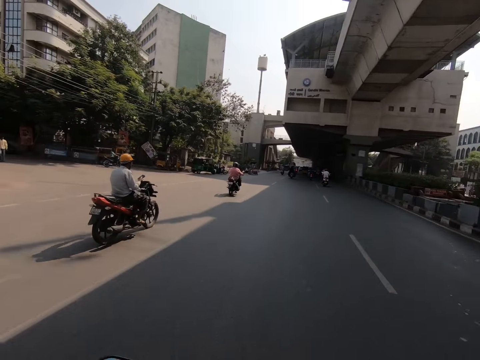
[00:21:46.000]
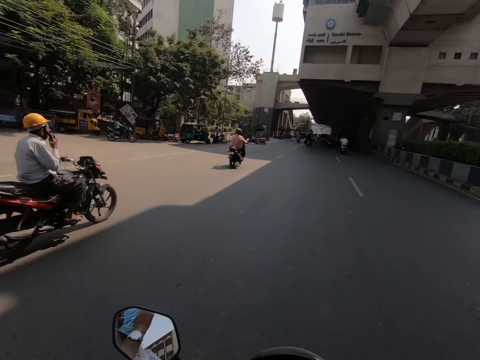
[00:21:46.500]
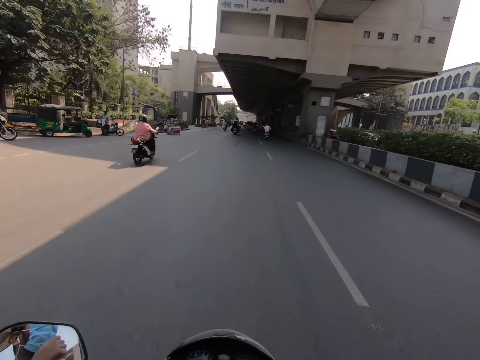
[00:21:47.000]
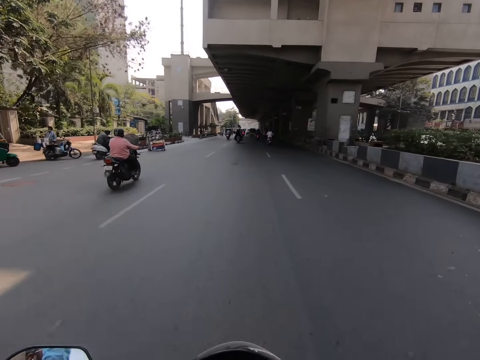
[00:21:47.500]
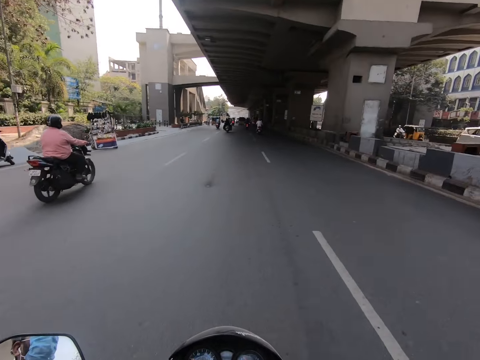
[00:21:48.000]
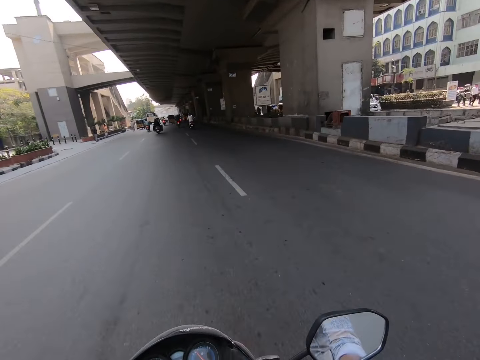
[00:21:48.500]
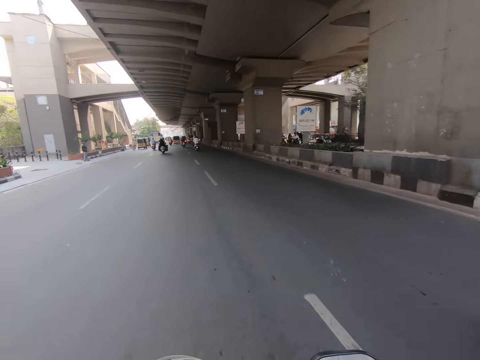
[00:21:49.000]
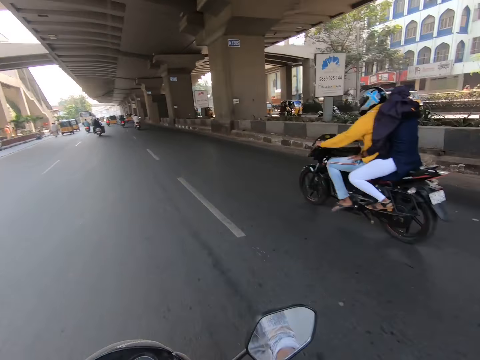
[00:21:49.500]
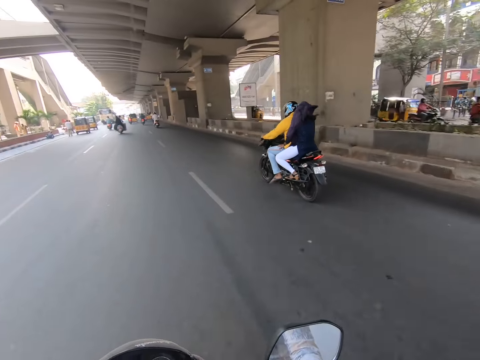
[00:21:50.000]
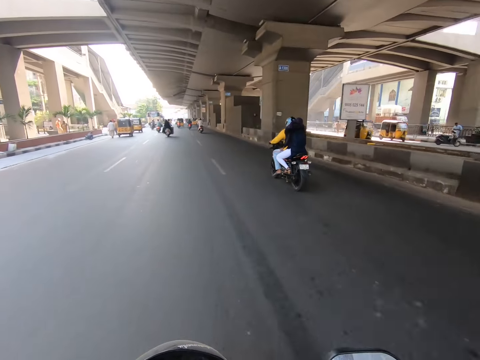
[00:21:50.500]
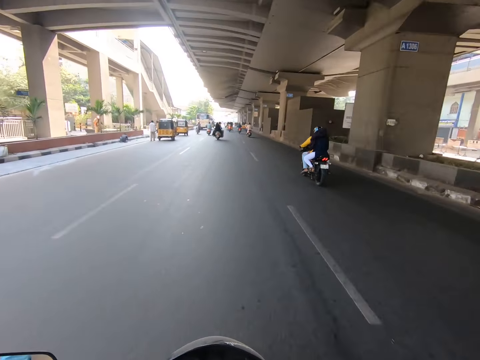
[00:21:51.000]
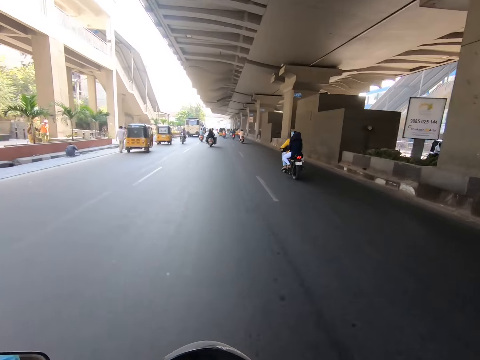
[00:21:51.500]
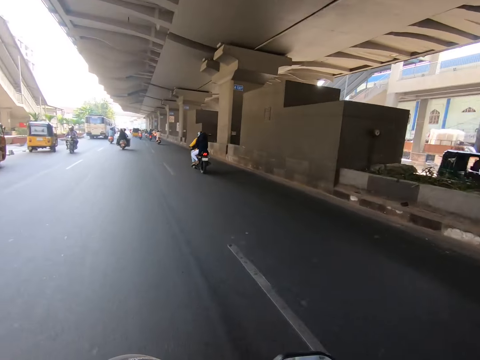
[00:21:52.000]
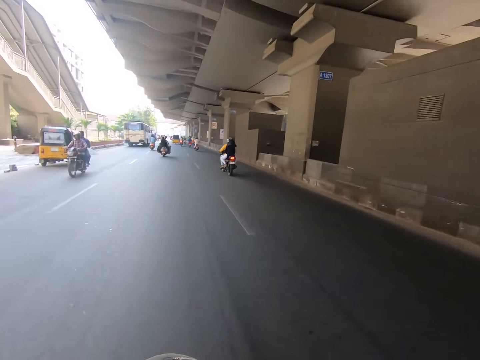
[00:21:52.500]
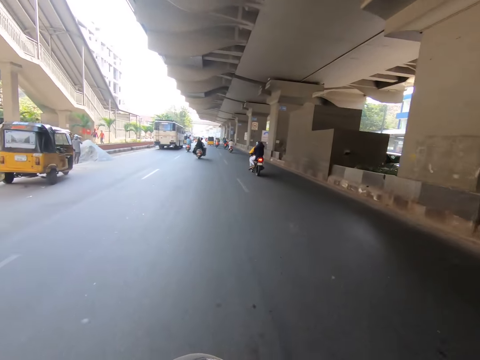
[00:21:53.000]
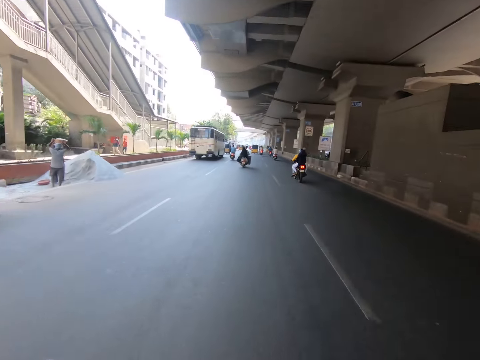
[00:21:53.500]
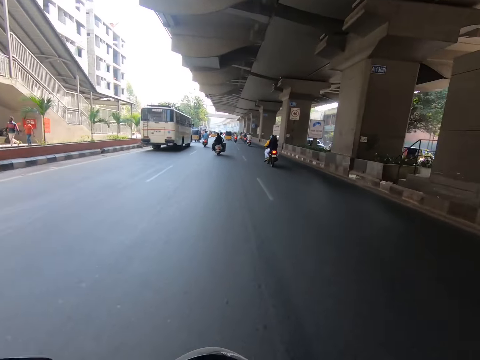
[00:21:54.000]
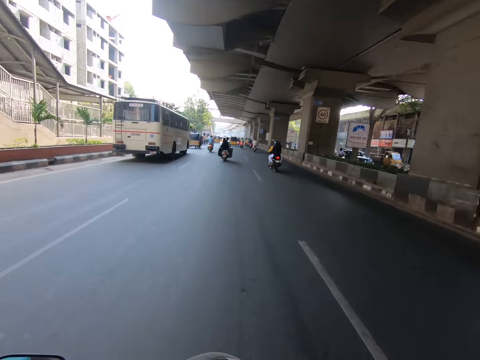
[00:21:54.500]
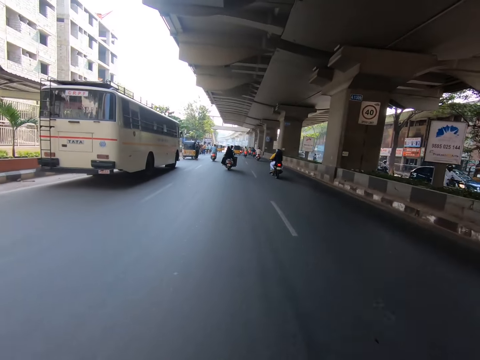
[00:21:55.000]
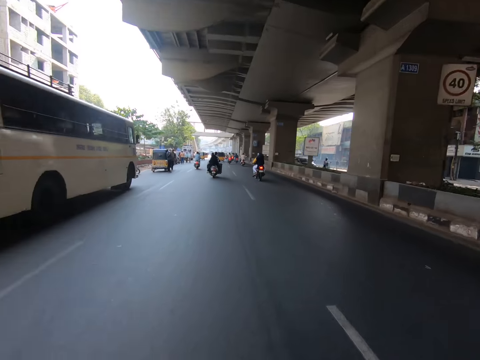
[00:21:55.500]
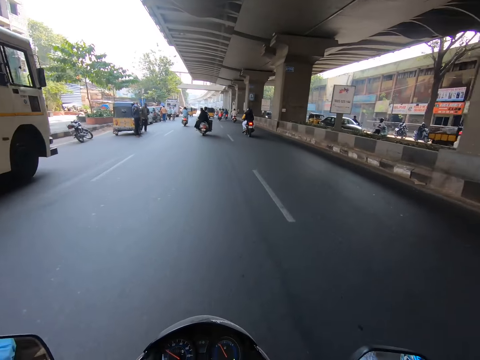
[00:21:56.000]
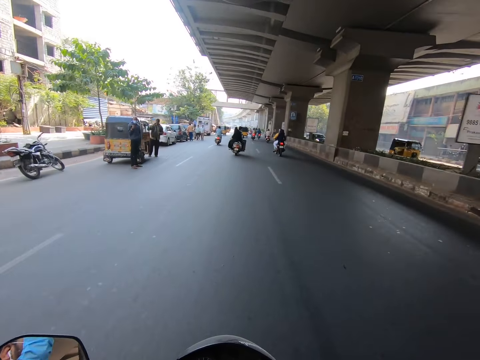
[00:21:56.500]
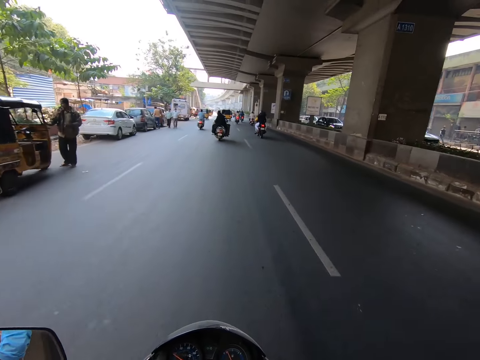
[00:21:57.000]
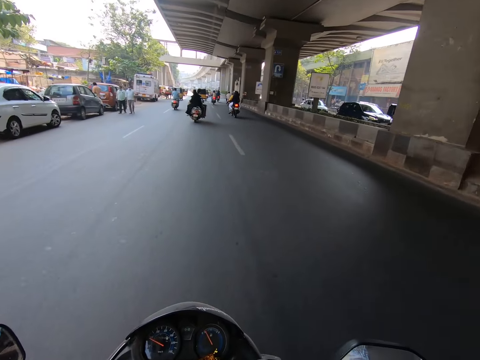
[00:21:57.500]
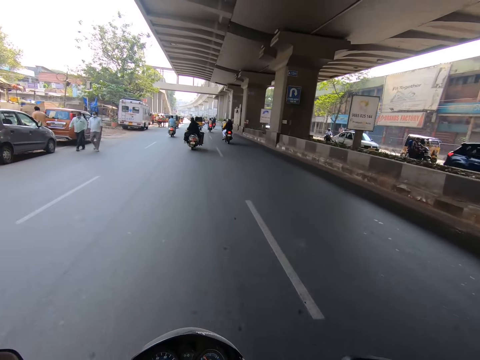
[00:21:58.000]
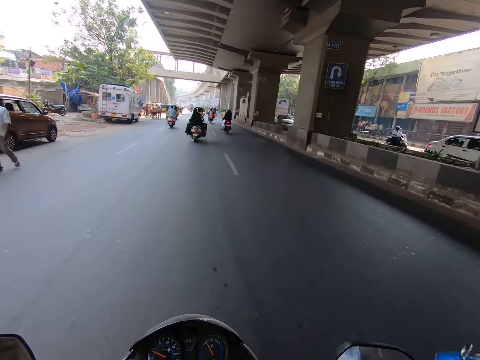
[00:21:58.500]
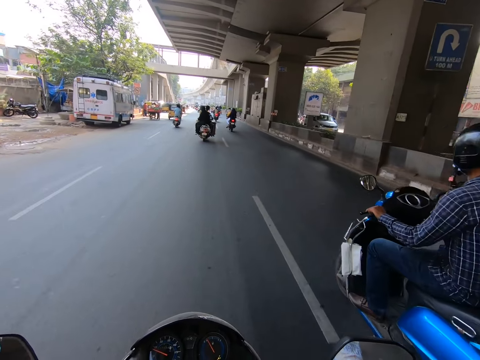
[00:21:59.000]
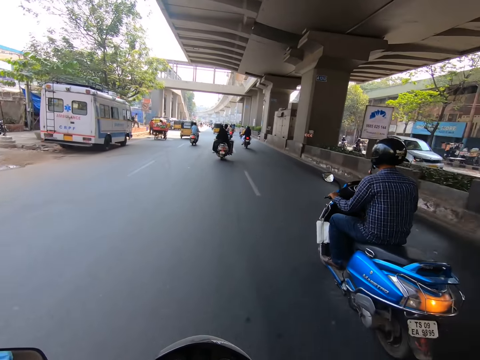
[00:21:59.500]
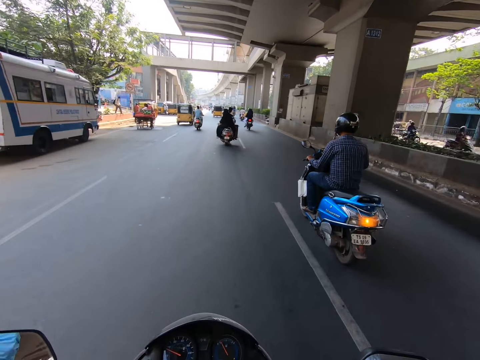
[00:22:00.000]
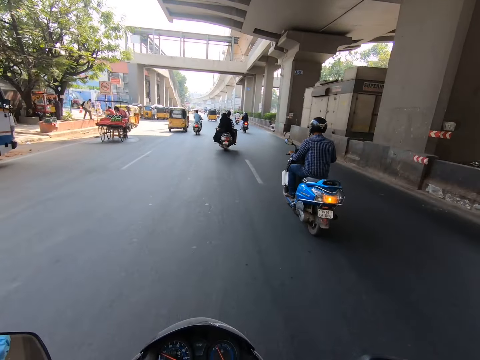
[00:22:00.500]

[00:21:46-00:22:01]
The camera wearer adjusts the facemask on his face with his left hand. He rides the motorcycle with his right hand. He rides past a wine motorcycle. He rides past a black motorcycle. He interacts. A black motorcycle rides past the camera wearer. The camera wearer drives the motorbike on the road. He interacts. A black motorcycle rides past the camera wearer again. The camera wearer drives the motorbike on the road. He interacts. He drives the motorbike on the road. A blue motorcycle rides past the camera wearer.

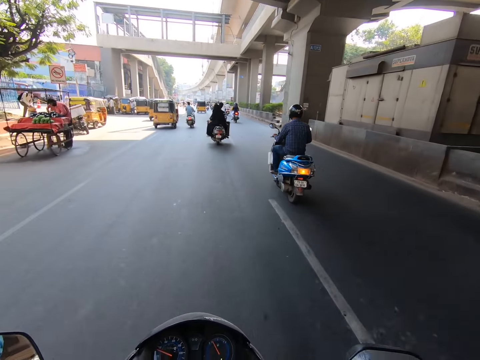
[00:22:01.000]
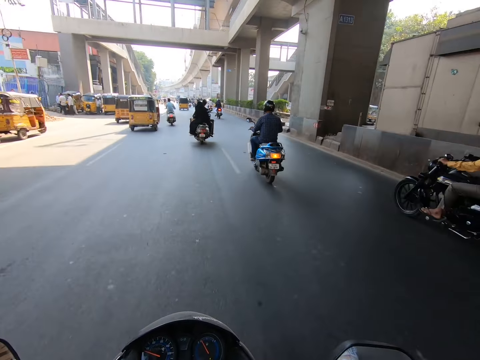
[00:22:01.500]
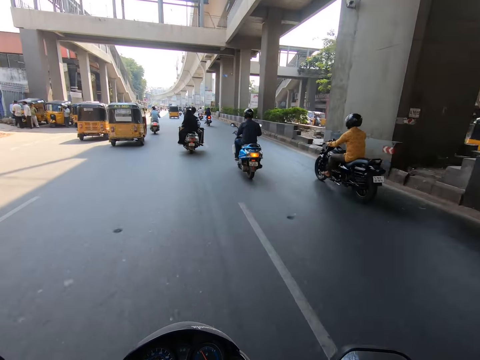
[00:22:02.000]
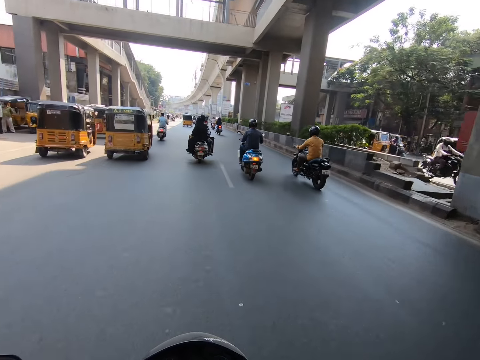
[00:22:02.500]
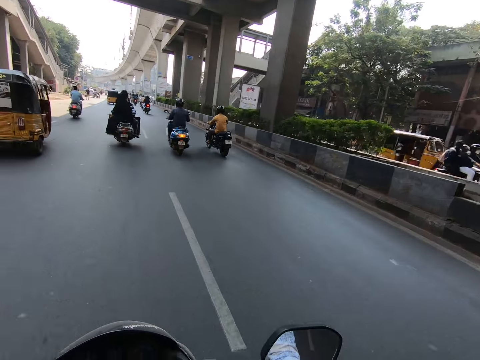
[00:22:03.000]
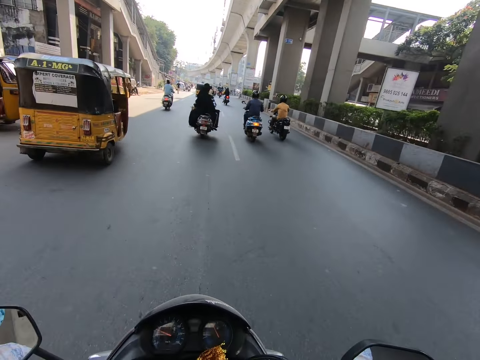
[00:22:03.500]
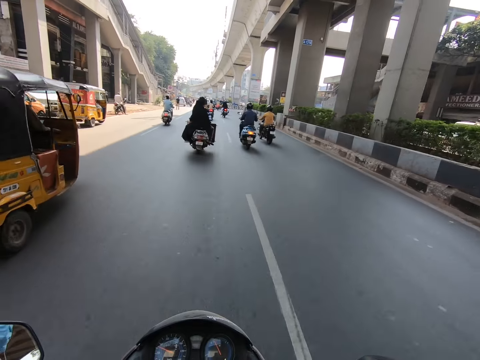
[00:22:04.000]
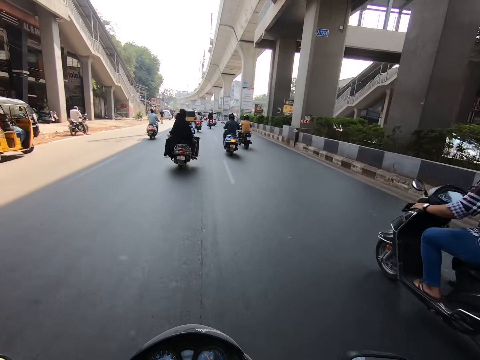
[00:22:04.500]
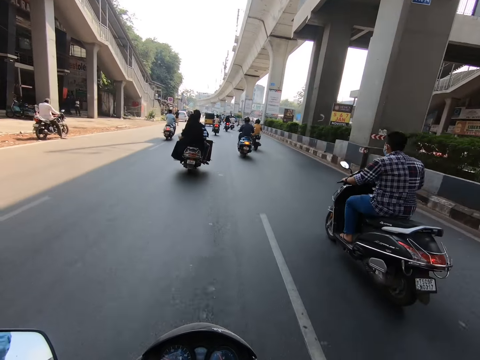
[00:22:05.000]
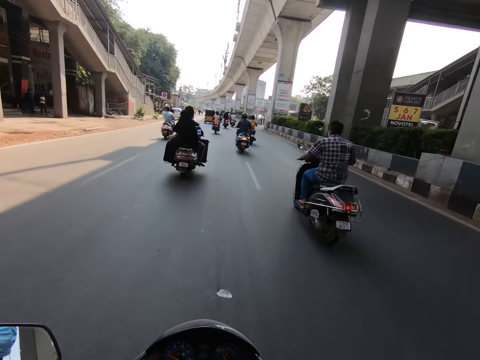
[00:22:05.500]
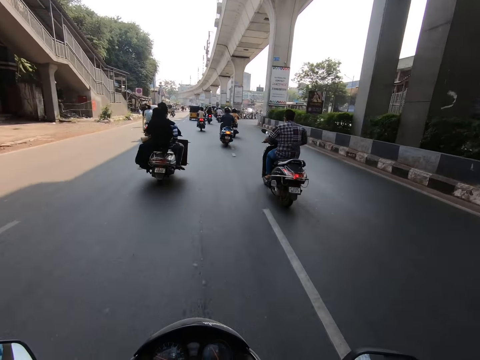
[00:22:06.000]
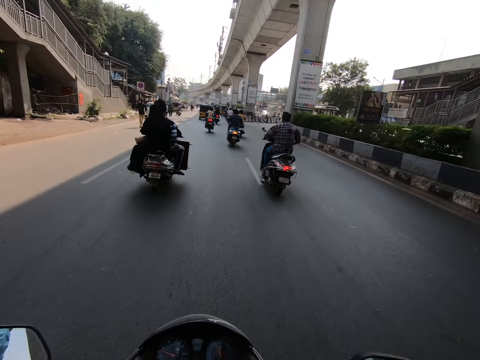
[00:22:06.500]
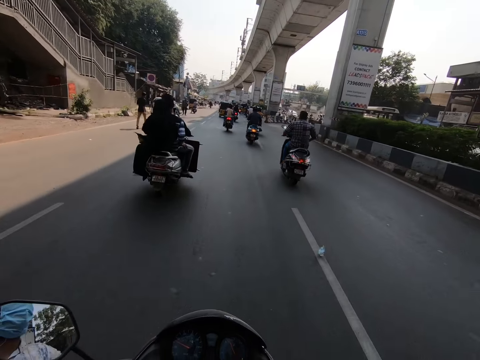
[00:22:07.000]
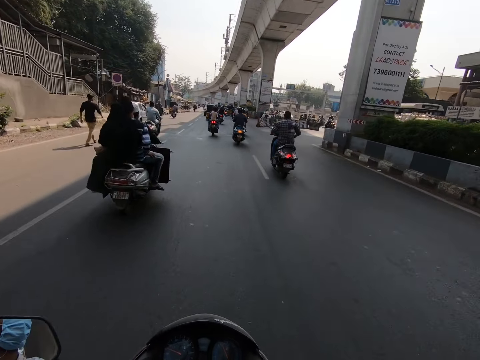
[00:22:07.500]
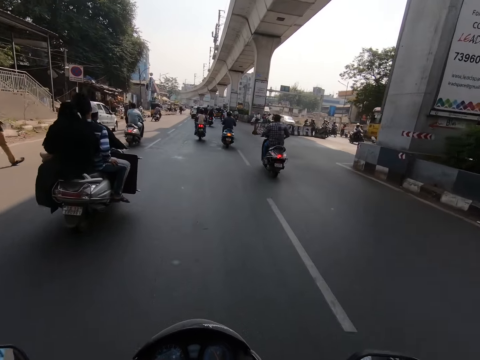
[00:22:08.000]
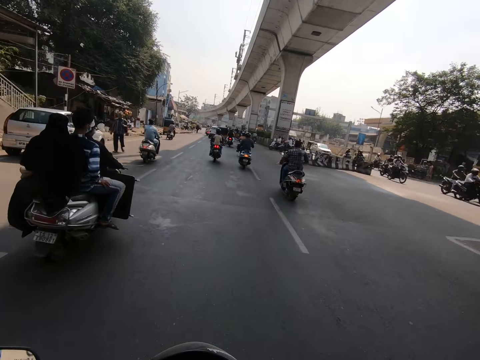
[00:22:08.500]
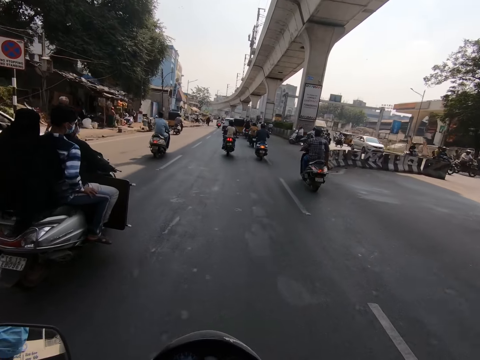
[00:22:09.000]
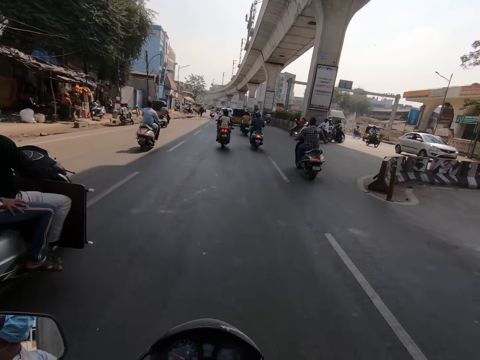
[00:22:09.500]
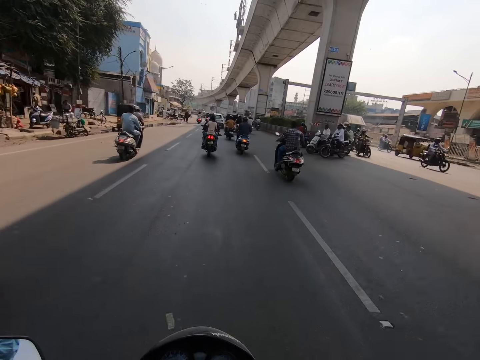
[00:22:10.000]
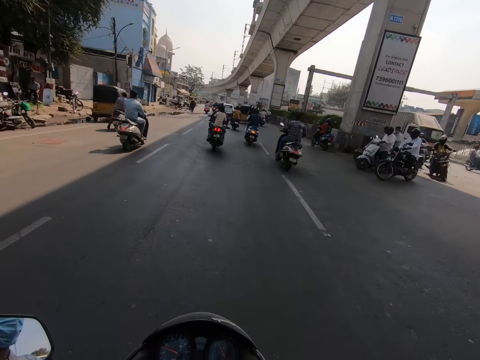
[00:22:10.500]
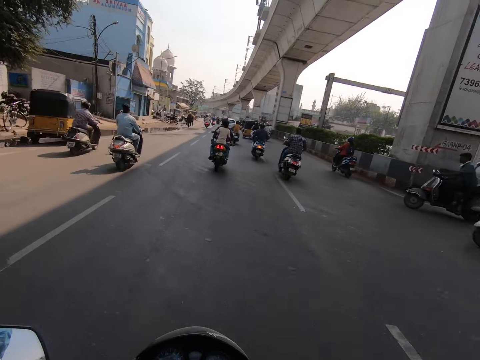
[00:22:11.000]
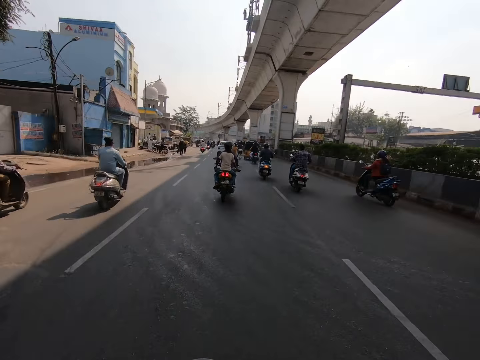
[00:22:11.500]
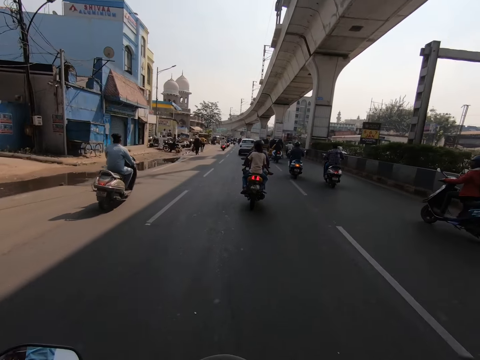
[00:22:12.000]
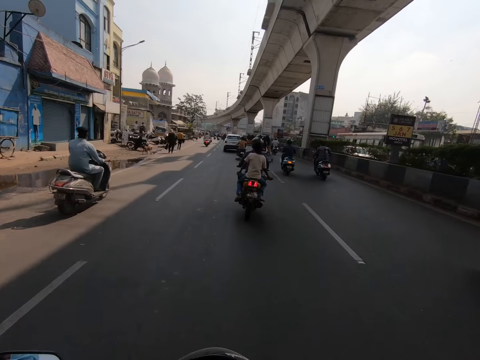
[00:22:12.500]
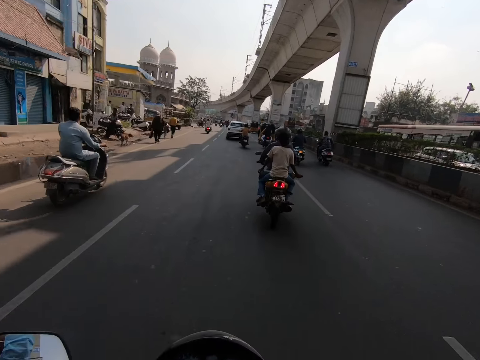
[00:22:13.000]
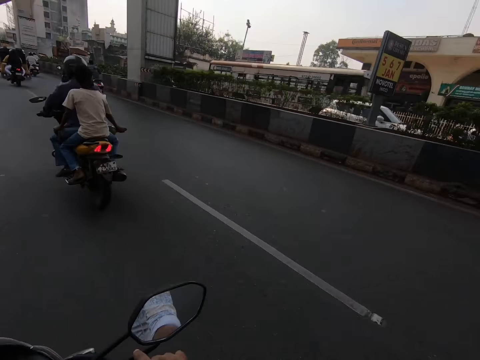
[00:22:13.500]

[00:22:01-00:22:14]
The camera wearer interacts. A black motorcycle rides past the camera wearer. The camera wearer rides past a yellow tricycle. A black motorcycle rides past the camera wearer. The camera wearer rides past a grey motorcycle.
